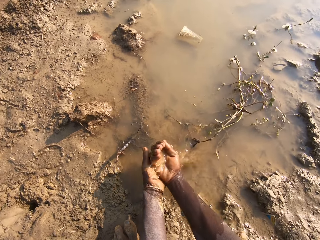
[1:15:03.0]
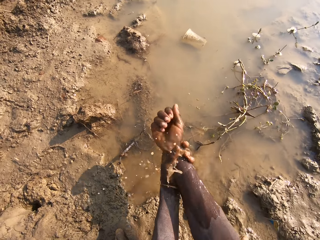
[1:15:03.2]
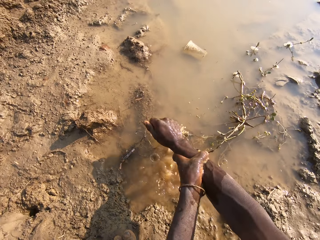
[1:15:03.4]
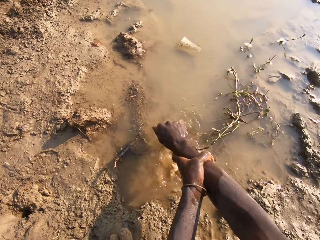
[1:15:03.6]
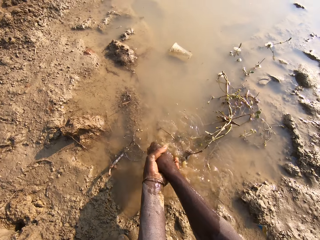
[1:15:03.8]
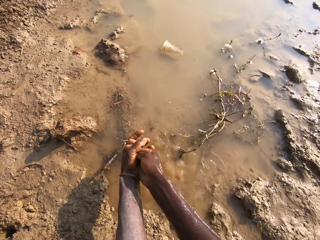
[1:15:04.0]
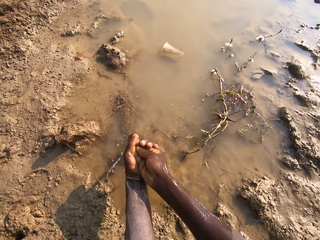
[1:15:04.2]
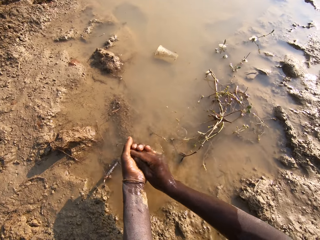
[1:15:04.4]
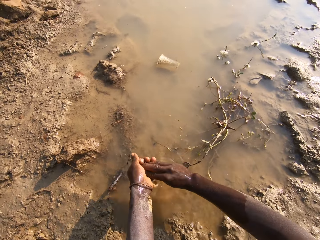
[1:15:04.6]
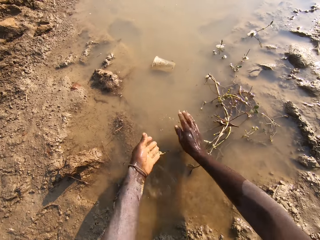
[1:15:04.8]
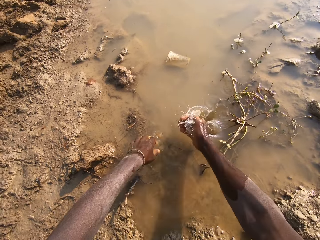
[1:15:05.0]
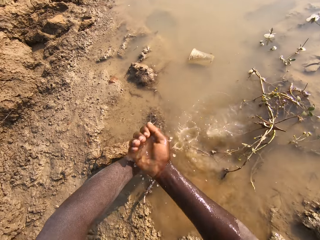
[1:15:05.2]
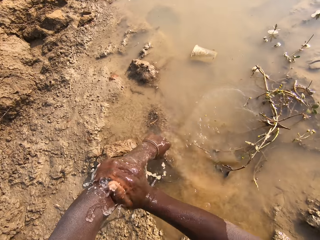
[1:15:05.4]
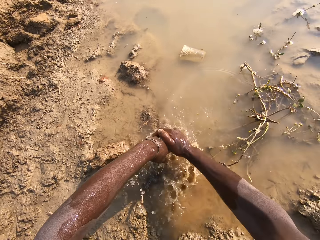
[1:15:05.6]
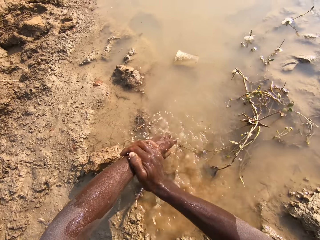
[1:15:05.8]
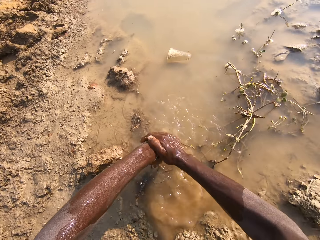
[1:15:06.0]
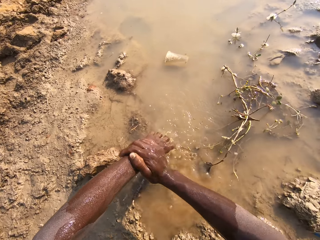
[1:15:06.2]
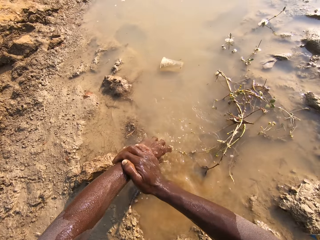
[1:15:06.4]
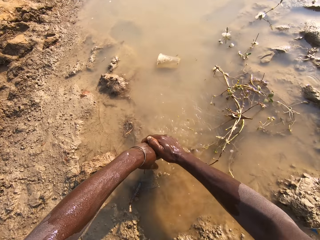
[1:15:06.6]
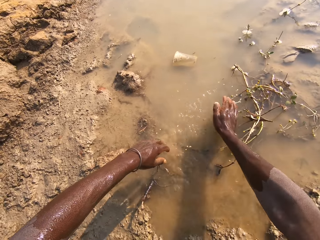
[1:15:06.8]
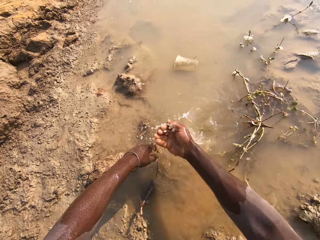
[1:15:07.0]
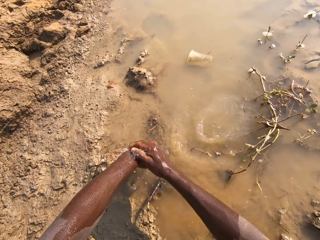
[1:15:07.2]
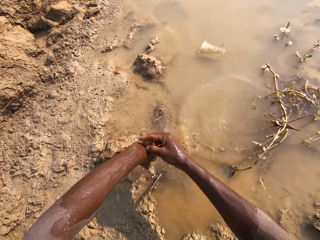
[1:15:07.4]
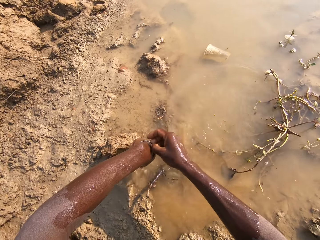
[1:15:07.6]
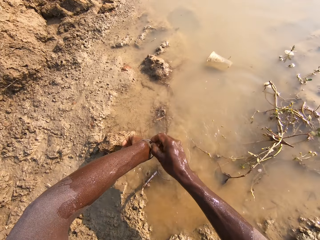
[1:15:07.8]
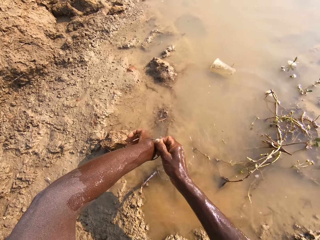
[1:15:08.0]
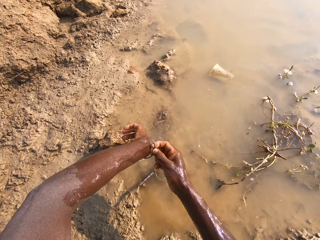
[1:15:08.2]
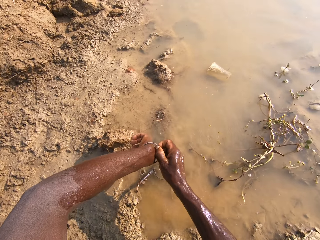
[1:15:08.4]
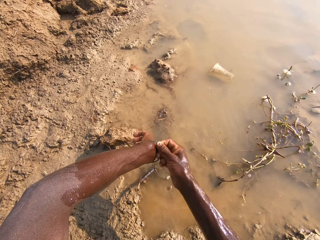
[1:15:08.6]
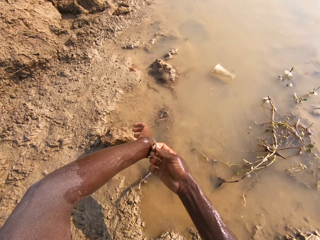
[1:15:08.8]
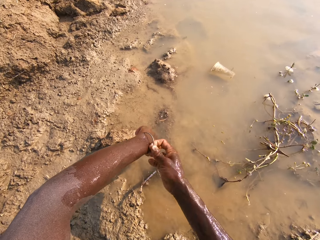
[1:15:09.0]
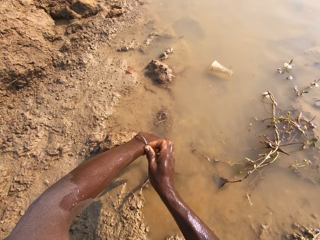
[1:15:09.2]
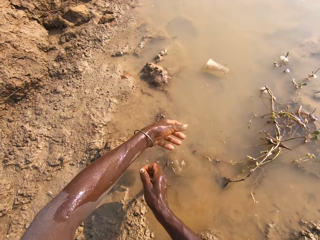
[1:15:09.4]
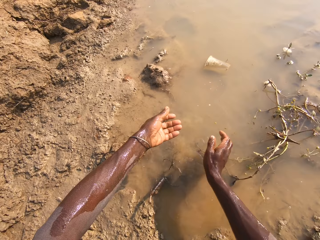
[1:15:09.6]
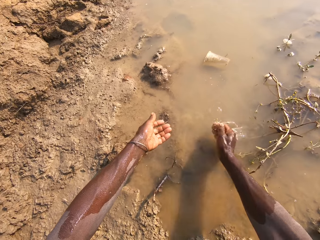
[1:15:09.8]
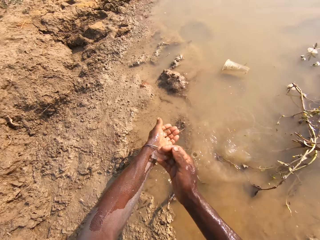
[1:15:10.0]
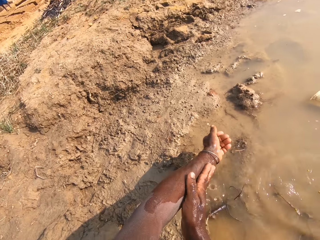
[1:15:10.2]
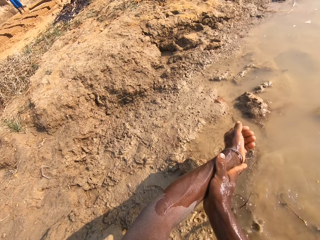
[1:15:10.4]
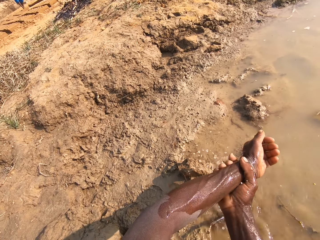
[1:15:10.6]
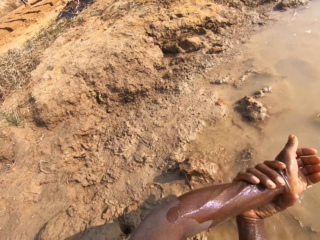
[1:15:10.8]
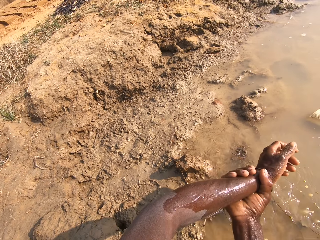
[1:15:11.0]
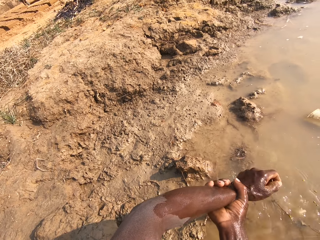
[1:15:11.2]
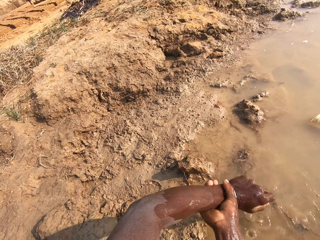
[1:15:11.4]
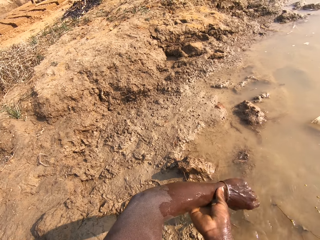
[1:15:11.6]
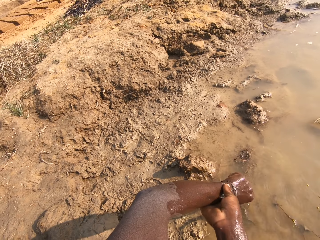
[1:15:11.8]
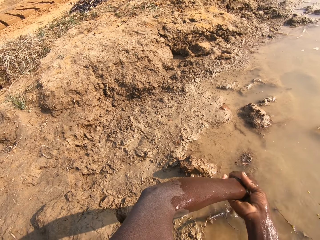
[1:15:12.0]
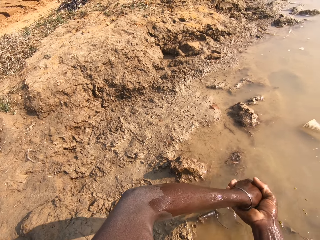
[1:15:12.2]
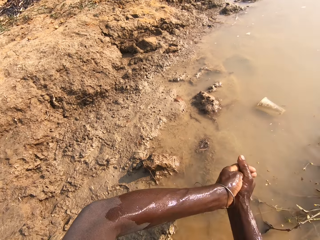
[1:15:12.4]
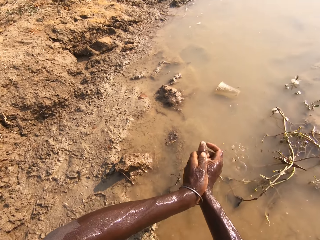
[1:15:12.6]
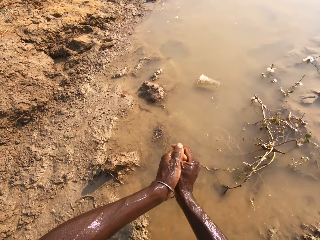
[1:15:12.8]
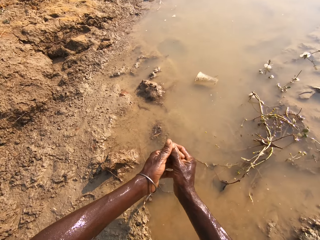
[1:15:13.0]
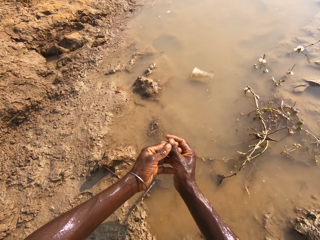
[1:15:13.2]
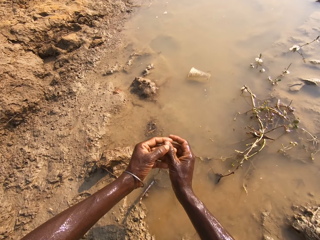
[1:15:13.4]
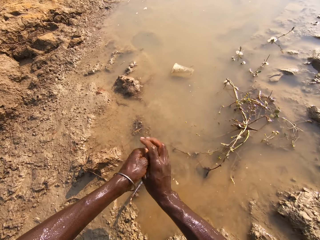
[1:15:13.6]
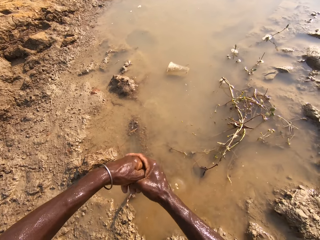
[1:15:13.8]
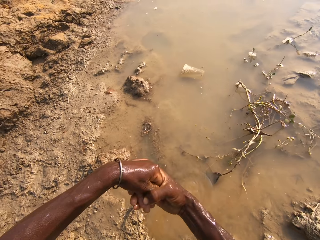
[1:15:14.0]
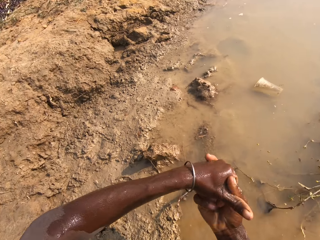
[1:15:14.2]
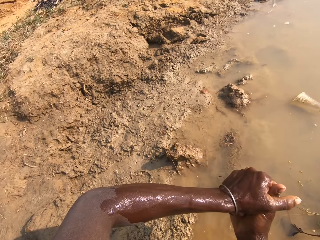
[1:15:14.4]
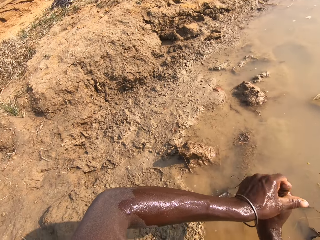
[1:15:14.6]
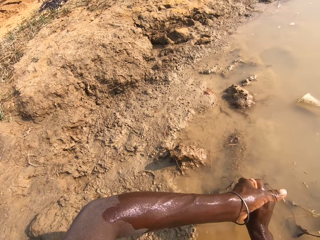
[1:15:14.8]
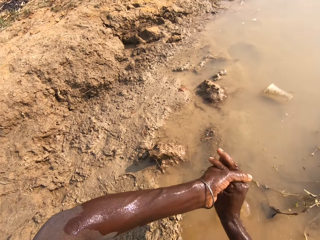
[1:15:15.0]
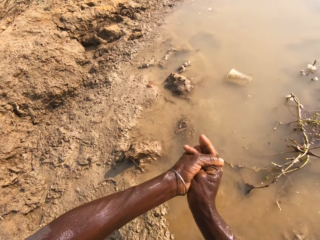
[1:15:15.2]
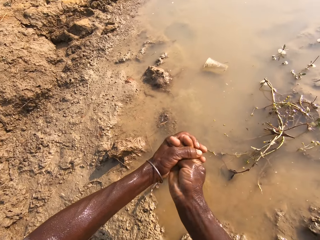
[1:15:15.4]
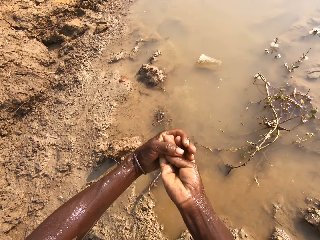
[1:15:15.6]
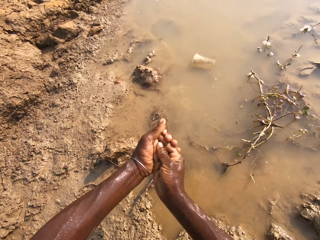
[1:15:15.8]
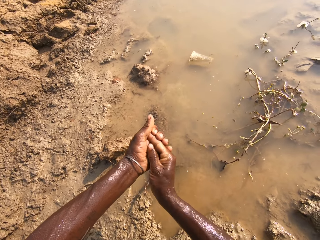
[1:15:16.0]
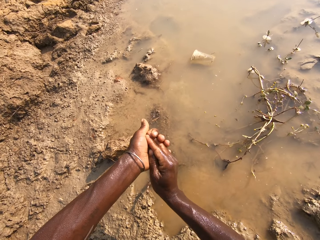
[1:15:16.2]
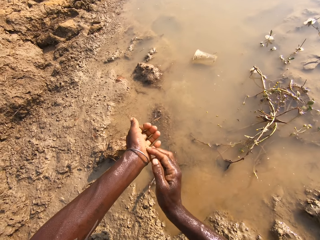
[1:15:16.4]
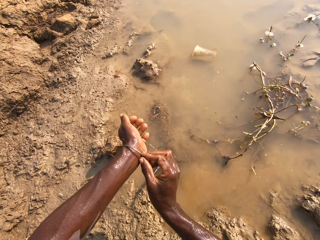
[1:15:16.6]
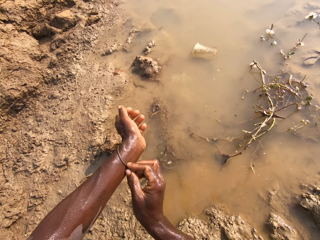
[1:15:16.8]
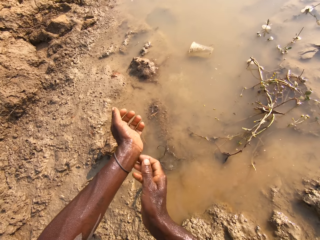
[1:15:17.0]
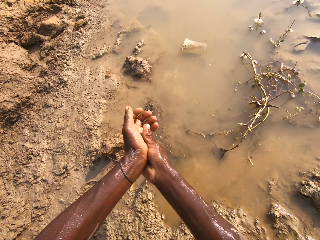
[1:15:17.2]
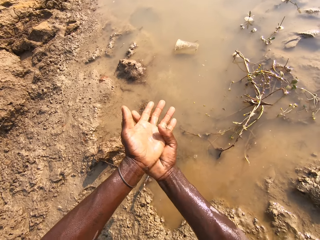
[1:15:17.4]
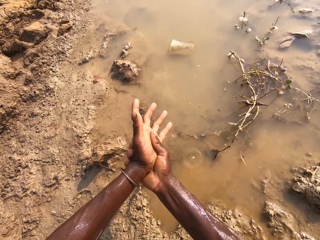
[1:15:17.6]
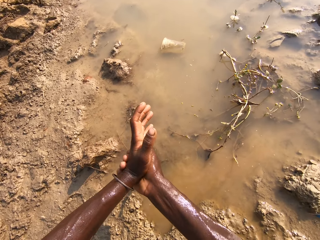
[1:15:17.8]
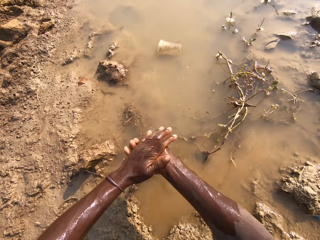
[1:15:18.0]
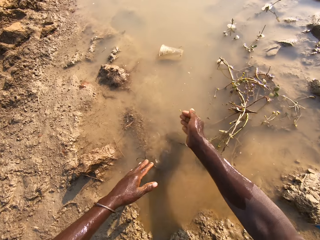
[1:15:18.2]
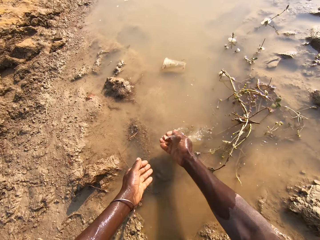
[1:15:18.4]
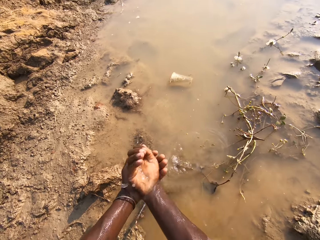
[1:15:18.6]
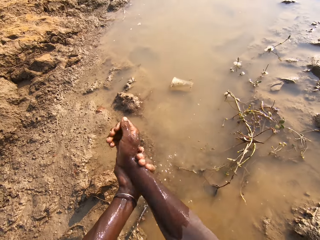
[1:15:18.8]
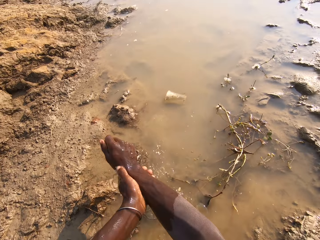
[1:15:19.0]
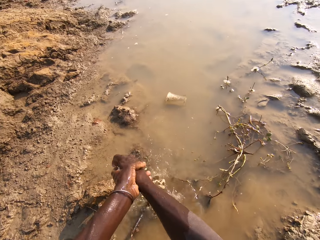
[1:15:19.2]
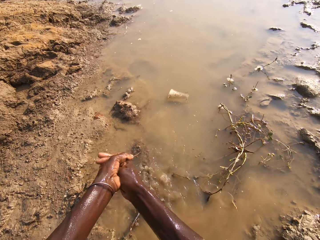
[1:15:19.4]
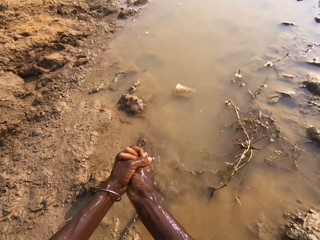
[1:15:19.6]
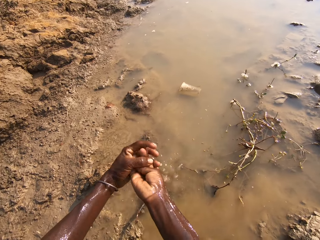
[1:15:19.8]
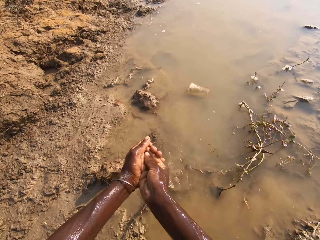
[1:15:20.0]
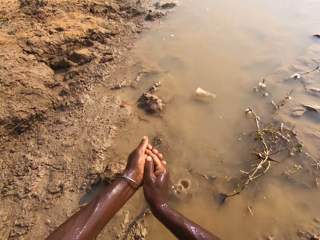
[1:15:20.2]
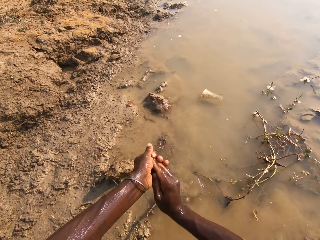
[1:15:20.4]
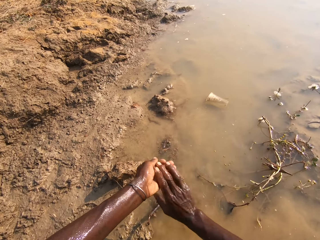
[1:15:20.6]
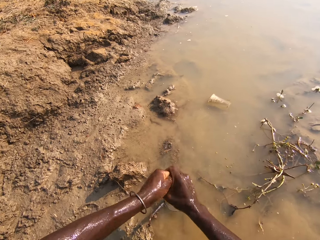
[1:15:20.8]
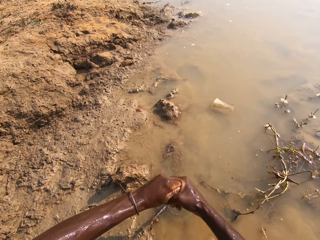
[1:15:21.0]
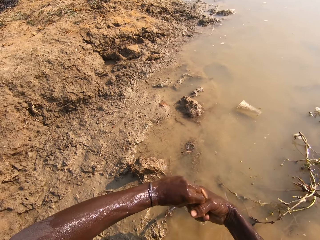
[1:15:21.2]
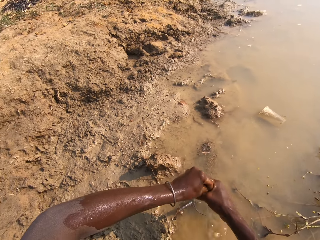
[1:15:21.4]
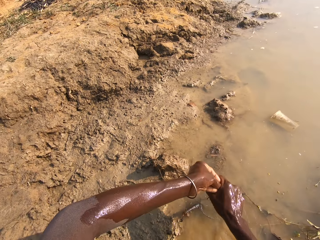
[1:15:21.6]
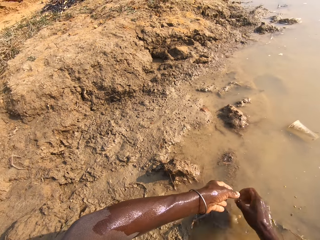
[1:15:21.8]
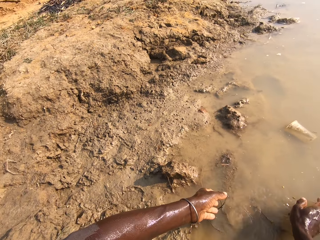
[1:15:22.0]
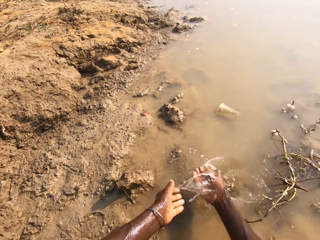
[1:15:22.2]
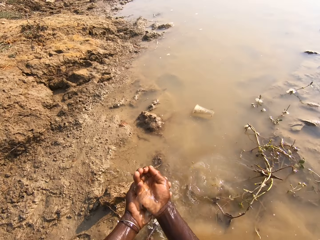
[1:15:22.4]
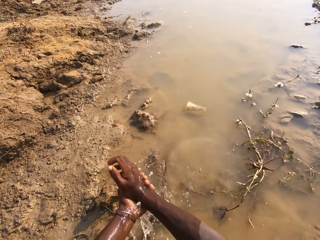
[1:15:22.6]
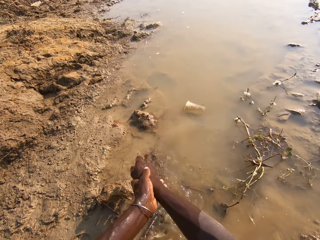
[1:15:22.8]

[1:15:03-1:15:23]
The camera wearer rinses the bracelet. He continues rinsing his hands. He talks to a man. He adjusts his bracelet. He resumes rinsing his hands.

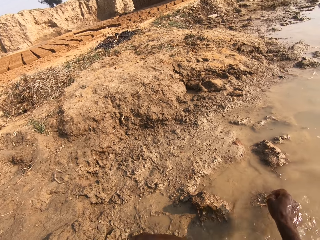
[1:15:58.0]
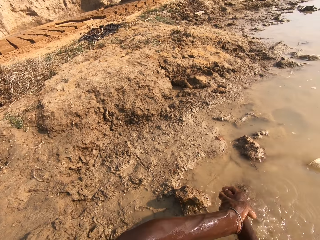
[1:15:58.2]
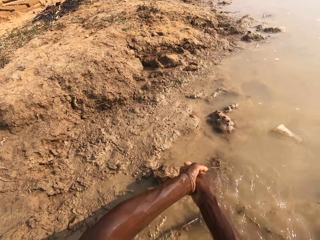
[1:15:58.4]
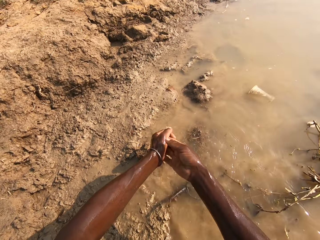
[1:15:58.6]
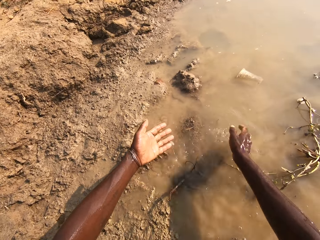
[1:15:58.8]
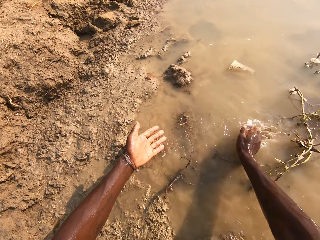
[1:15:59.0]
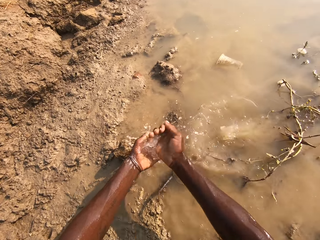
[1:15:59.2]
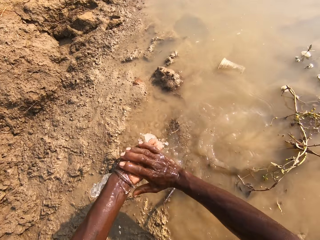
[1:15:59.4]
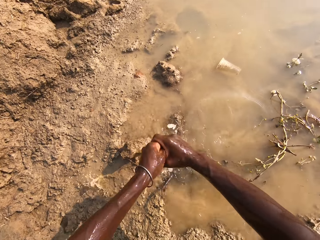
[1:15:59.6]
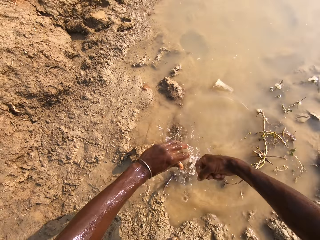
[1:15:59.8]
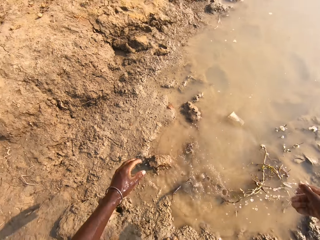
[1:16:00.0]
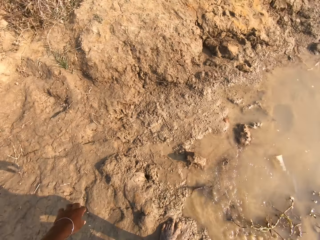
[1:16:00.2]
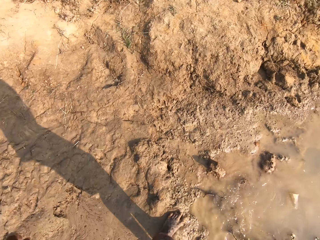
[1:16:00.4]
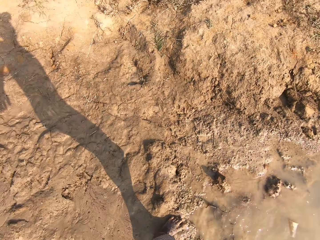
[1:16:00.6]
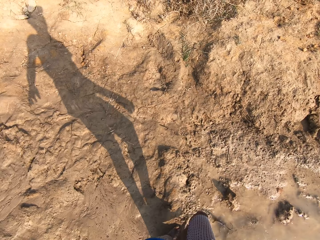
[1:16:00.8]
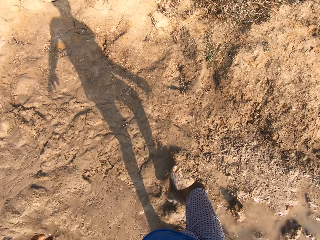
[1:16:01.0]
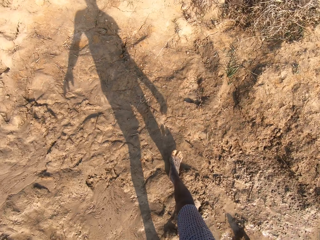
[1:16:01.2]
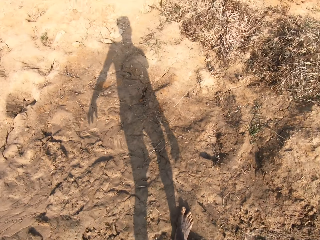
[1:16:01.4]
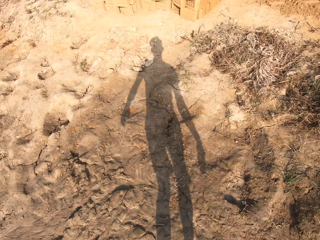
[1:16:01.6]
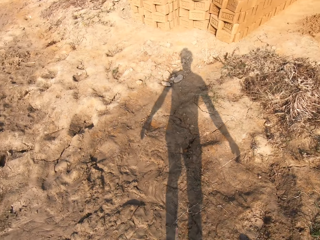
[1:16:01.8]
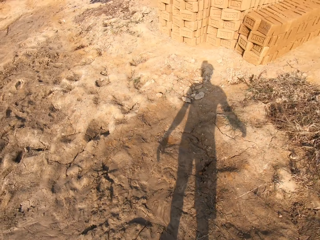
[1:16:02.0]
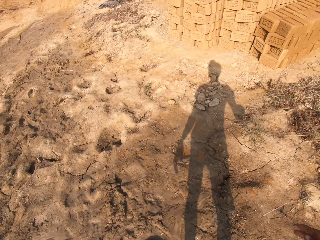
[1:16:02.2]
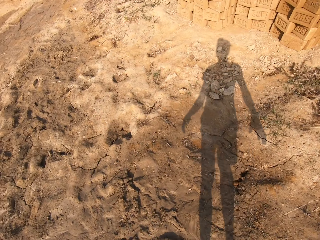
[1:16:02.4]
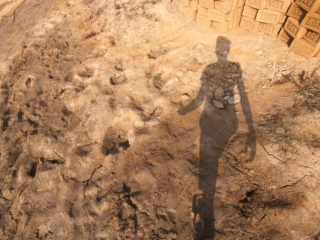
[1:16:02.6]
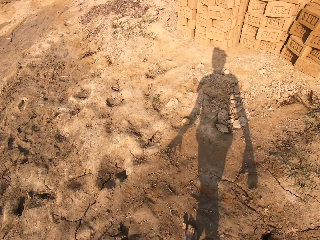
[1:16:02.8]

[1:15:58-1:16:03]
The camera wearer stands. They walk back towards some molded bricks laid on each other on the ground, away from the swamp.
